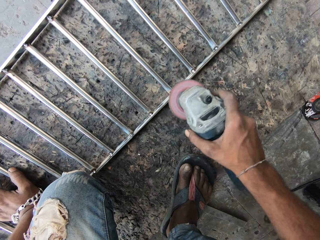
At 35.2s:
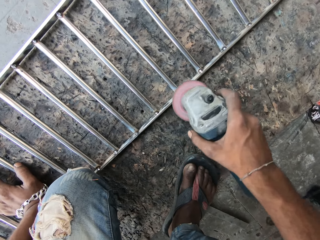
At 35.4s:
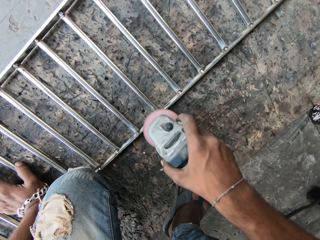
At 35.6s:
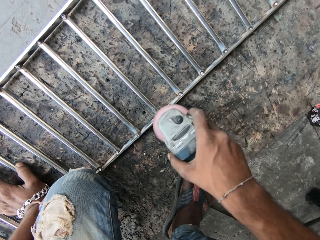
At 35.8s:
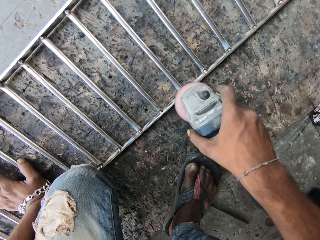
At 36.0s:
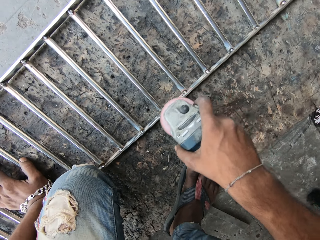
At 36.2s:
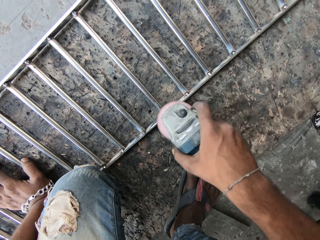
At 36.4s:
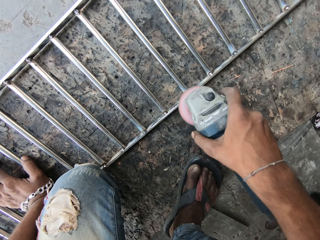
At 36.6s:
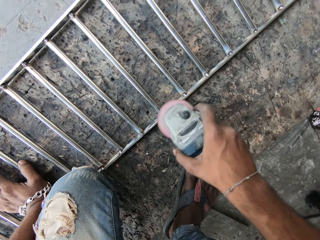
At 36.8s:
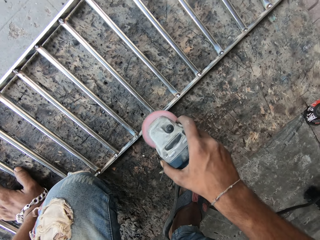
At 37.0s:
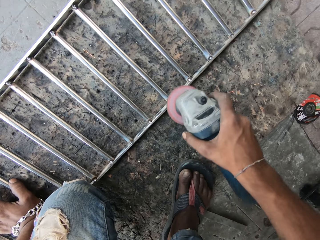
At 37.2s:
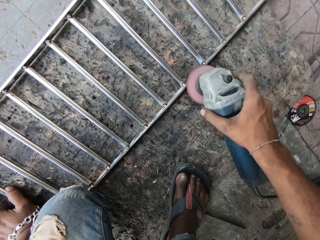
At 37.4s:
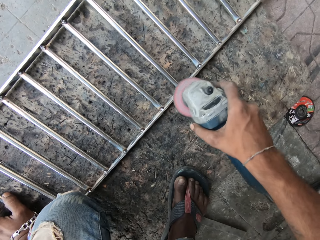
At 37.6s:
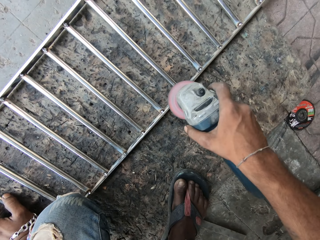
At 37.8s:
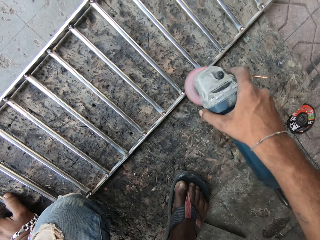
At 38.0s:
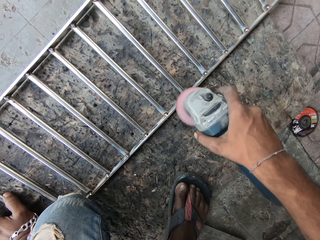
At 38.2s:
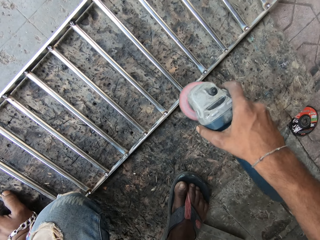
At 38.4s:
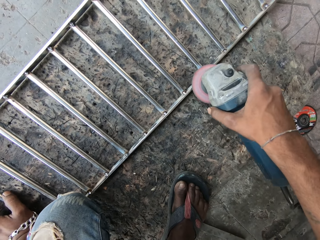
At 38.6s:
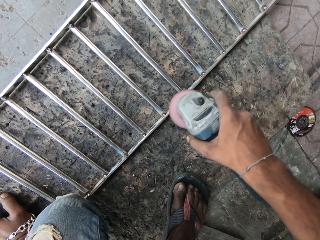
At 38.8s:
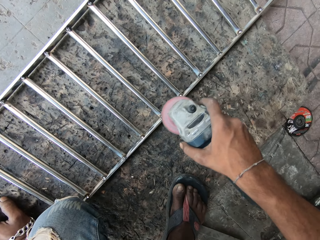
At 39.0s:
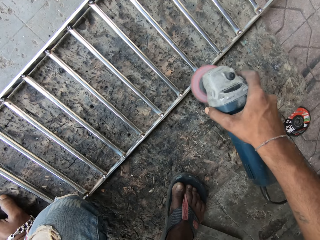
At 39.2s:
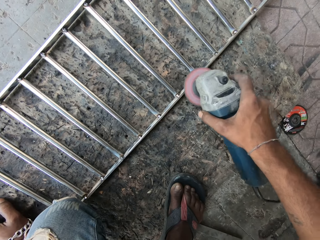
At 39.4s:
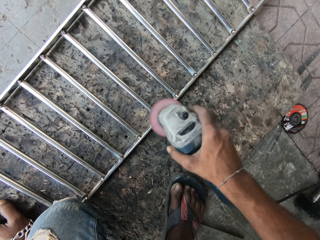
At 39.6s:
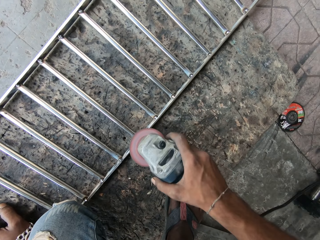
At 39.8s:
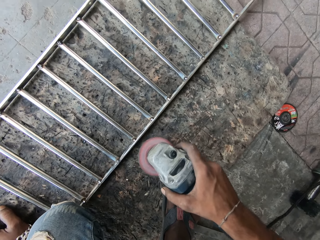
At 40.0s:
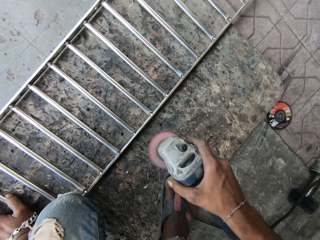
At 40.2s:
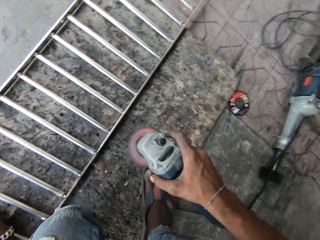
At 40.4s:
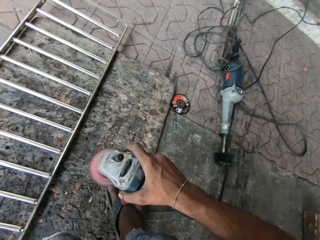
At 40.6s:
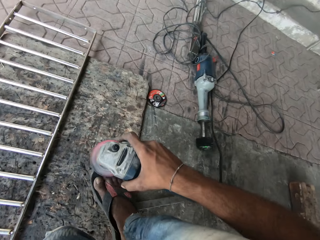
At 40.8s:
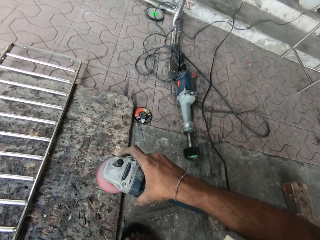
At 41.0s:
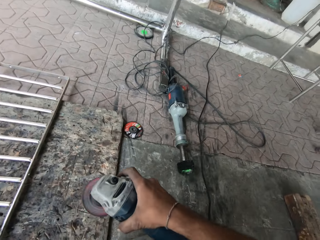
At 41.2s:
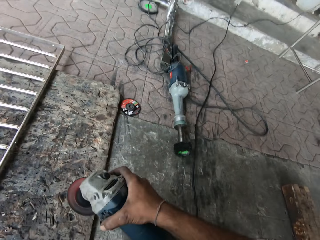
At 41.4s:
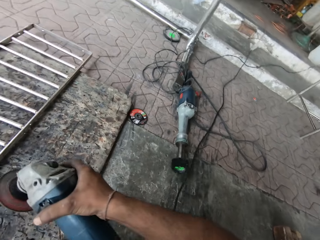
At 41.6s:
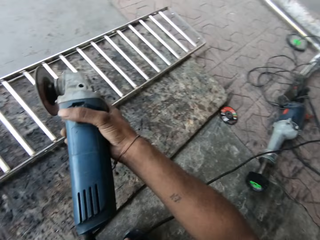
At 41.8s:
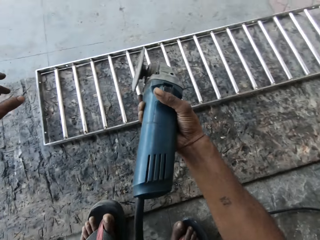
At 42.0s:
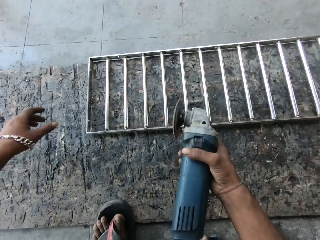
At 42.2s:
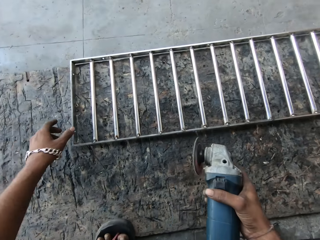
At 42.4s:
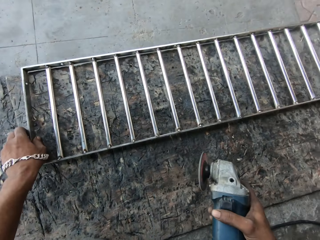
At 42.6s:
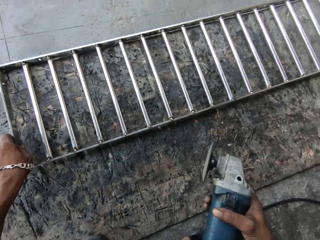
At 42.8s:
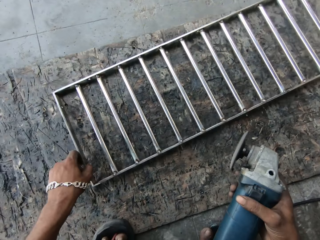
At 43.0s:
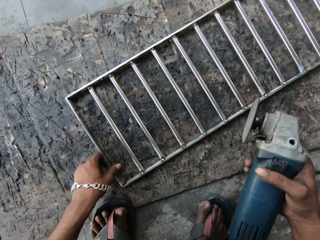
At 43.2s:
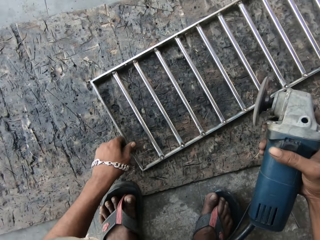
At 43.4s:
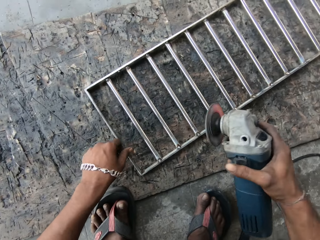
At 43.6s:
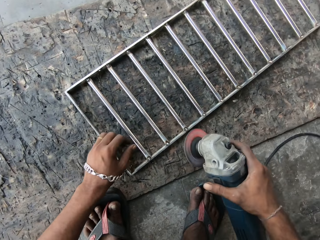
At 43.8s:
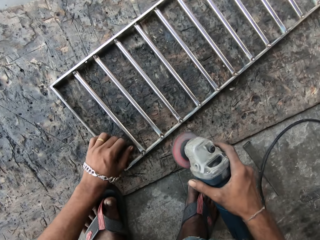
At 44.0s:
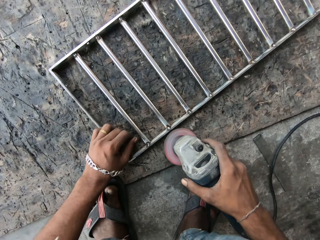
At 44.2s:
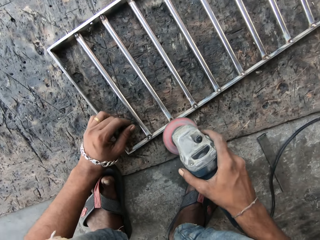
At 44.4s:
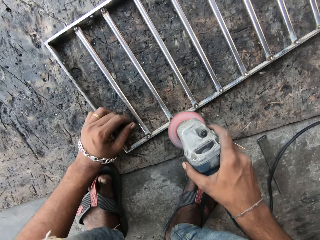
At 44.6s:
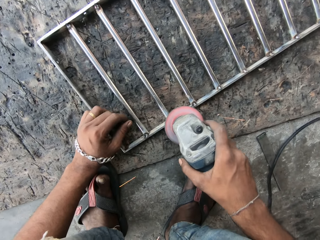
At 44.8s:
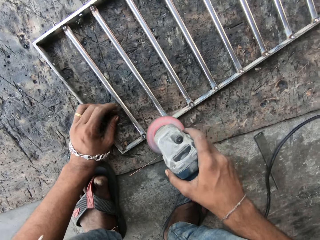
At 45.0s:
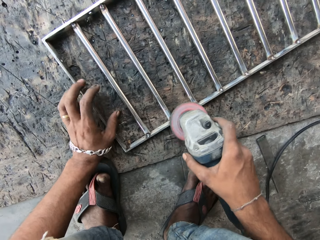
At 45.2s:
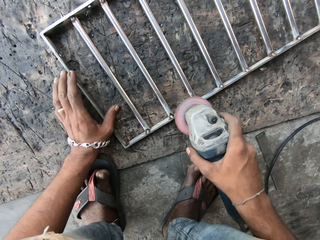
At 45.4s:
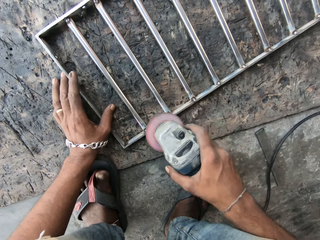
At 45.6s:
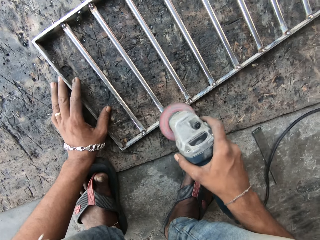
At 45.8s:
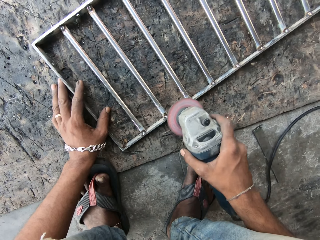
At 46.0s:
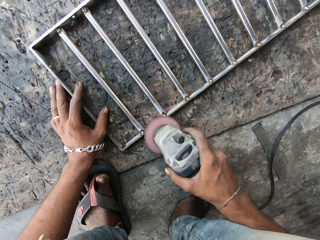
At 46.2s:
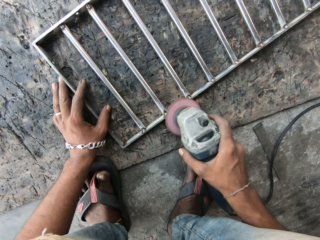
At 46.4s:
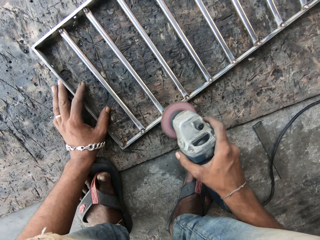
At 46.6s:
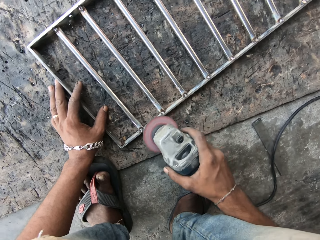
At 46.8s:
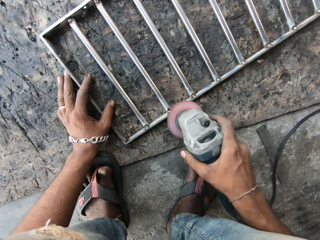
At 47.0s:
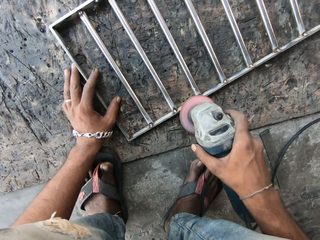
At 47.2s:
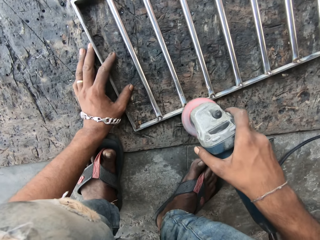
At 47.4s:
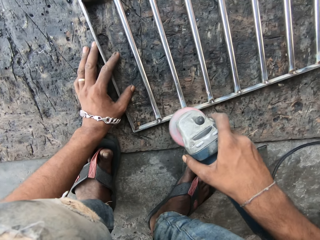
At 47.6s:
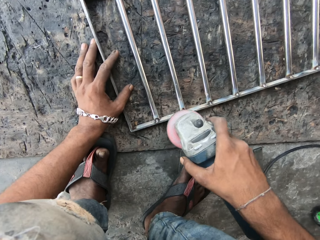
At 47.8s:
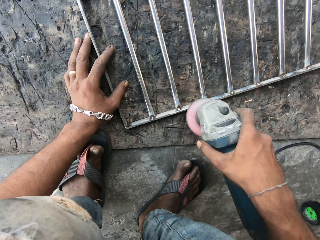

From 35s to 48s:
The camera wearer moves the legs. He moves the metallic baluster on the floor with his left hand. He puts his left hand on the metallic baluster. He polishes the metallic baluster on the floor with the angle grinder in his right hand.

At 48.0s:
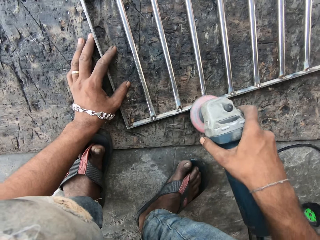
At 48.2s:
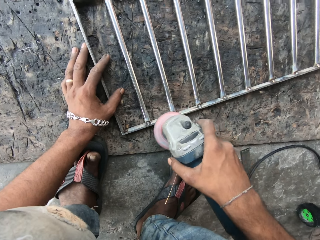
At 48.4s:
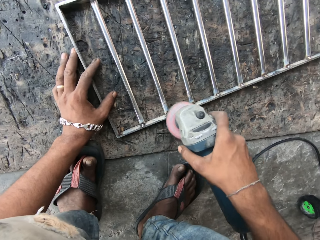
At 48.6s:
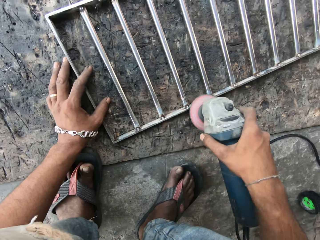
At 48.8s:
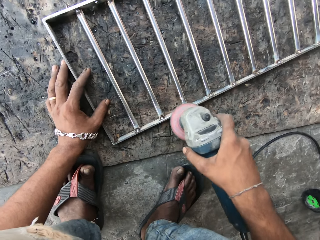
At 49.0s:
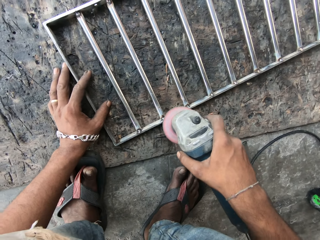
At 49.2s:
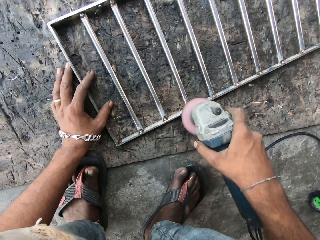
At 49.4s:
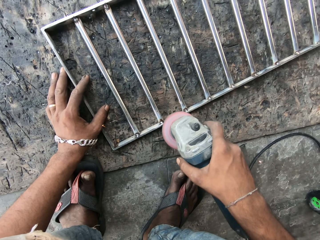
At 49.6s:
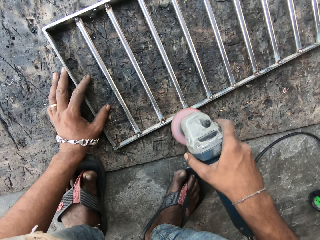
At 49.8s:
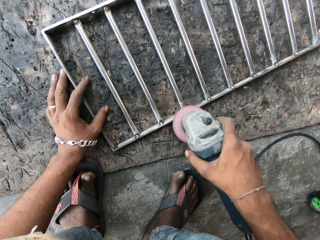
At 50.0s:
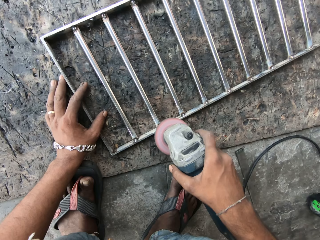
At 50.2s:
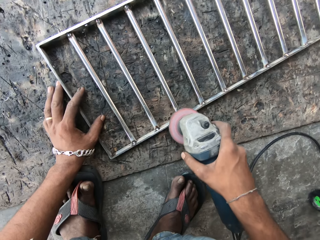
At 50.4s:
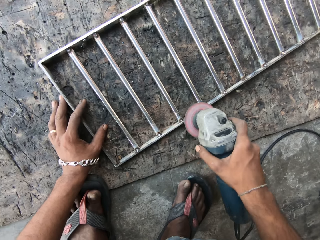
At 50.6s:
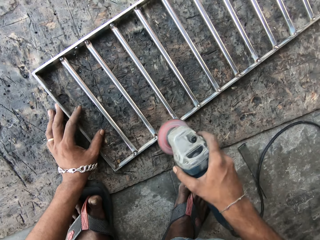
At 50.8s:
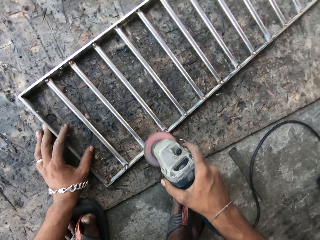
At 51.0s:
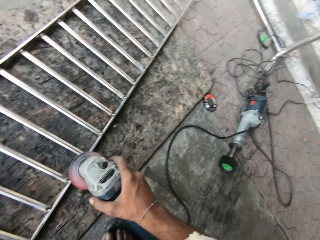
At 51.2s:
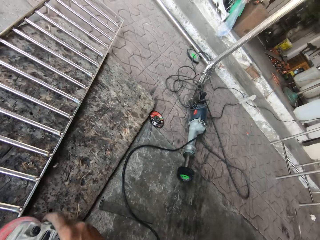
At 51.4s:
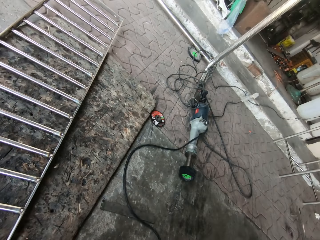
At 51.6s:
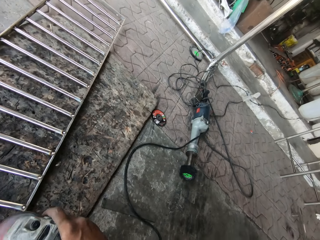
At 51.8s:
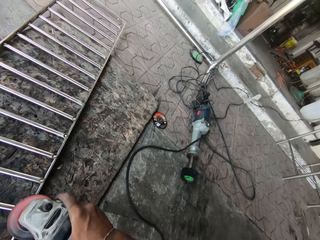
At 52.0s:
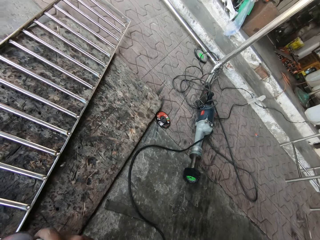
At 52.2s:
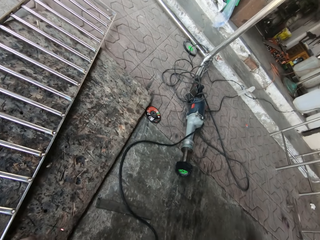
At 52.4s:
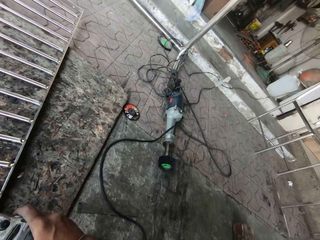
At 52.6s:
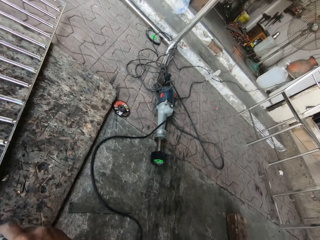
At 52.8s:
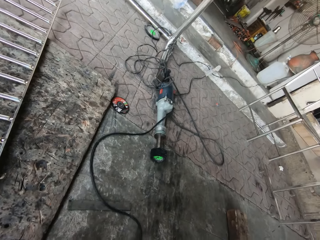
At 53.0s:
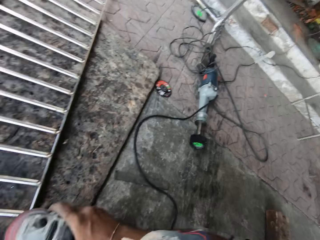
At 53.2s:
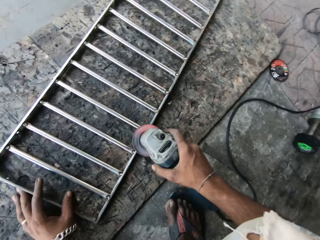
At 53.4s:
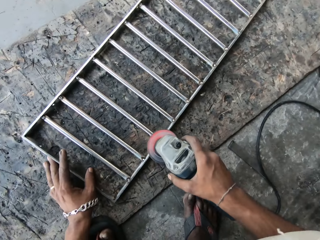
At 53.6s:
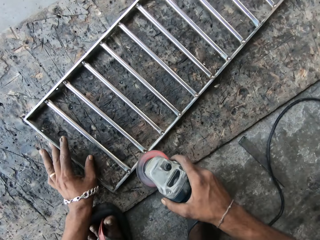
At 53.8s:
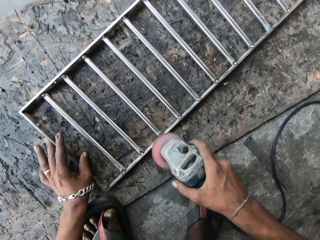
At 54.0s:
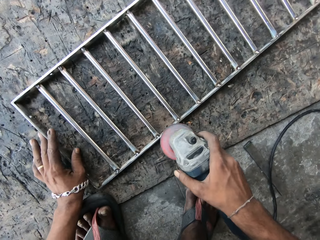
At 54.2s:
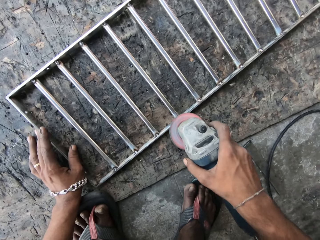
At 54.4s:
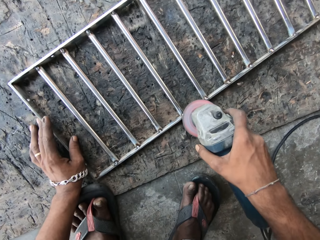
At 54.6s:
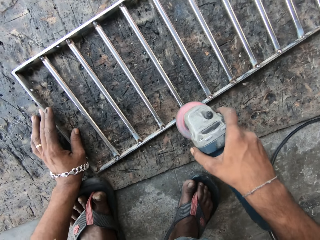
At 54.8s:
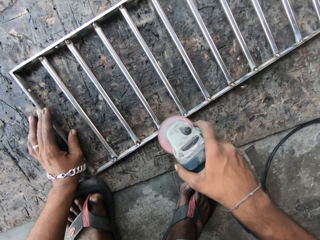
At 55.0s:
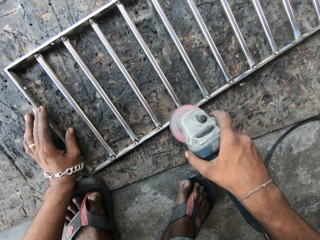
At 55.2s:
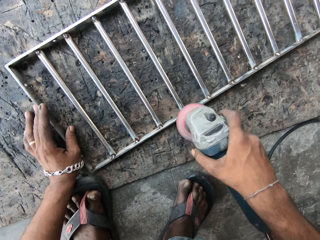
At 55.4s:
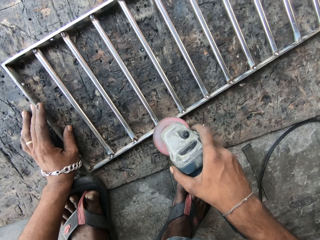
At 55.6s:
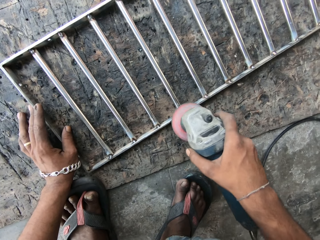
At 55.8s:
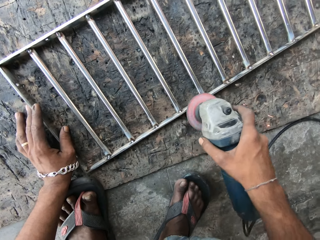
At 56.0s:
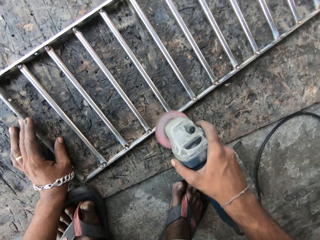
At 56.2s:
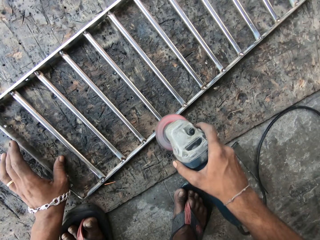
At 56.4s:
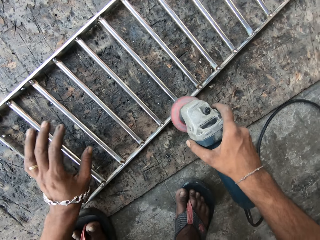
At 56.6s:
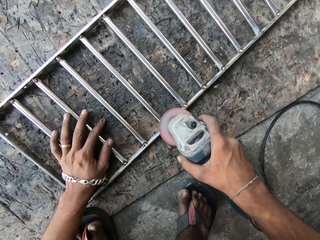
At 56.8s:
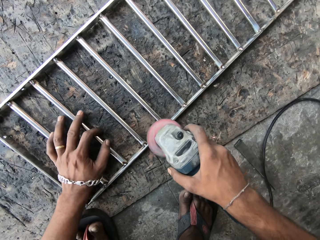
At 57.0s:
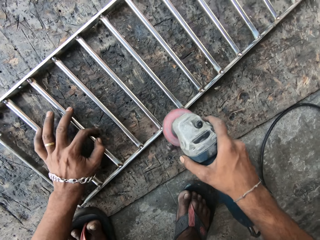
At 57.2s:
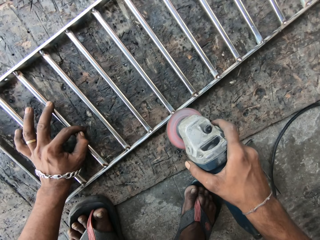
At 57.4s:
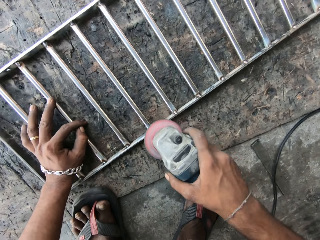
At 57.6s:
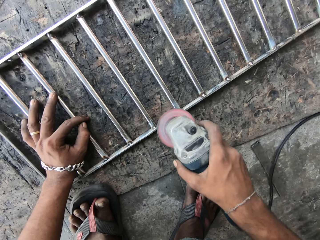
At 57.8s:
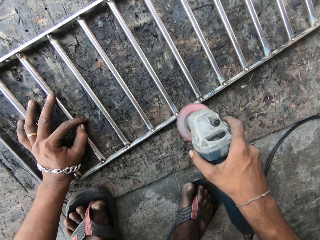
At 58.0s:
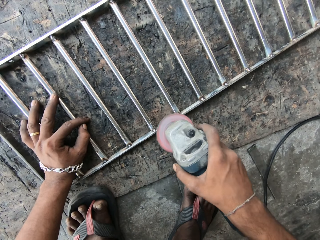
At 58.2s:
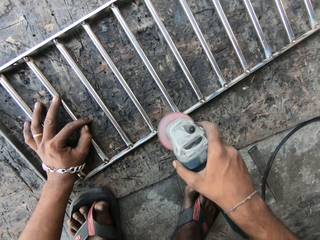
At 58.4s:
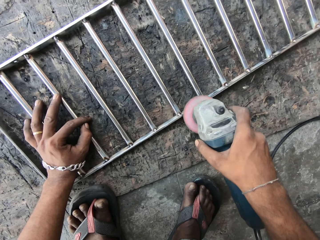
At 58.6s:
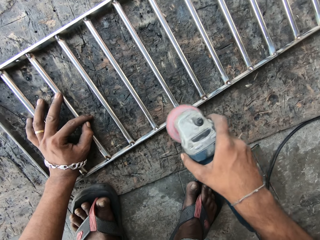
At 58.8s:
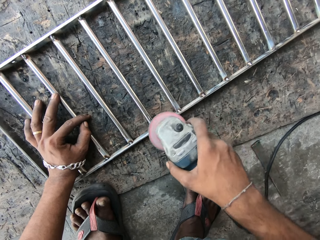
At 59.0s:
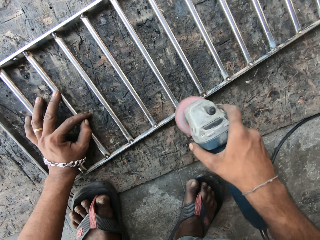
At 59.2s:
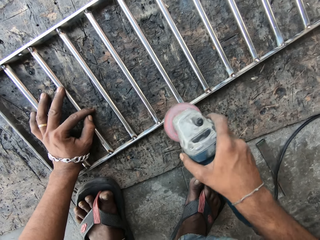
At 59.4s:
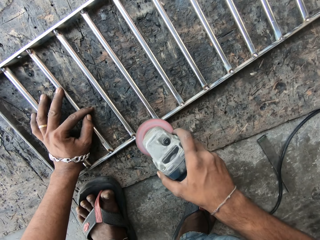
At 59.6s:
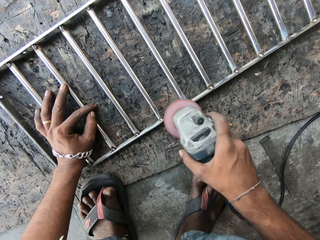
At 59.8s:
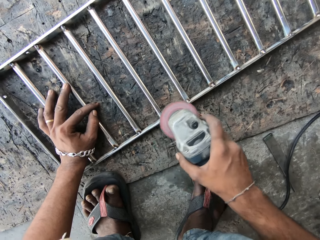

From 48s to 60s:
The camera wearer looks around. He moves the metallic baluster on the floor with his left hand. He grinds the metal. He removes his left hand from the metallic baluster. He puts his left hand on the metallic baluster. He moves the metallic baluster on the floor with his left hand.
